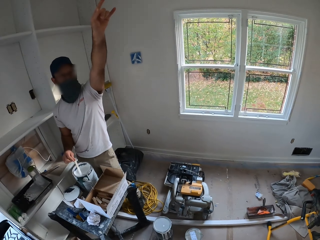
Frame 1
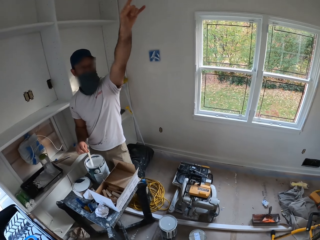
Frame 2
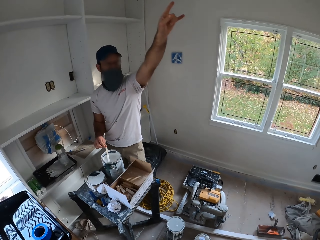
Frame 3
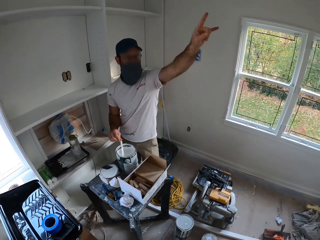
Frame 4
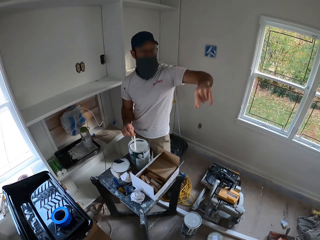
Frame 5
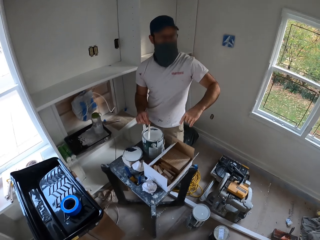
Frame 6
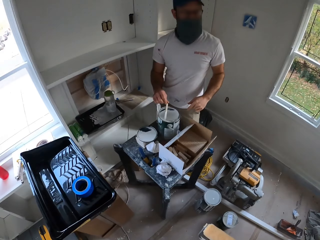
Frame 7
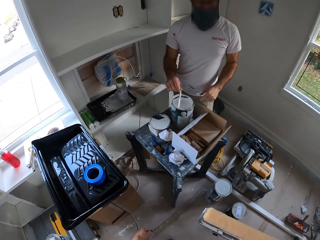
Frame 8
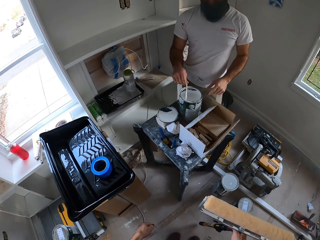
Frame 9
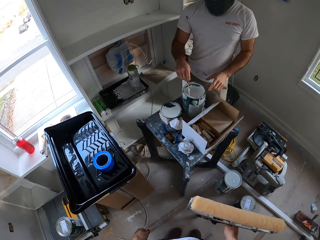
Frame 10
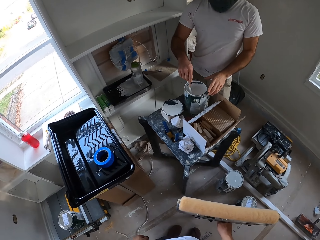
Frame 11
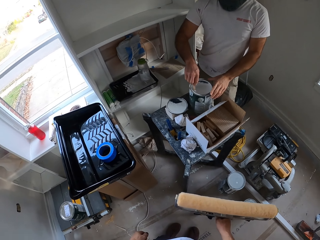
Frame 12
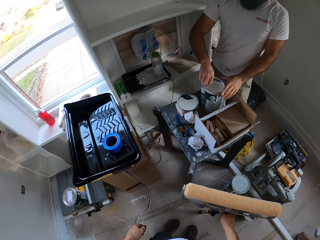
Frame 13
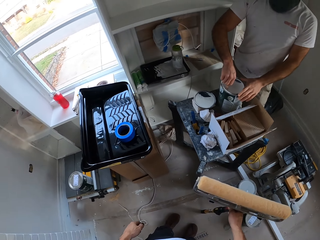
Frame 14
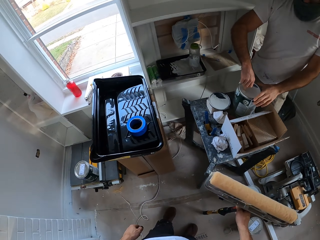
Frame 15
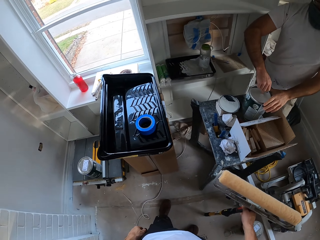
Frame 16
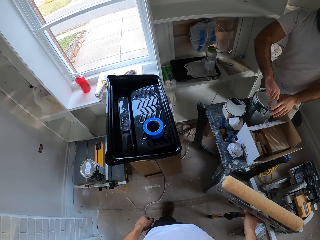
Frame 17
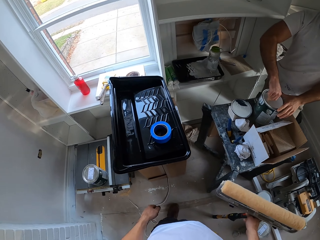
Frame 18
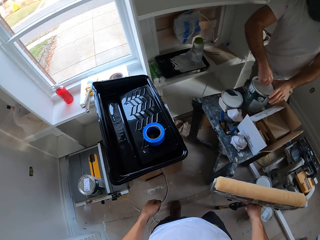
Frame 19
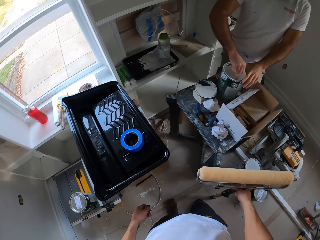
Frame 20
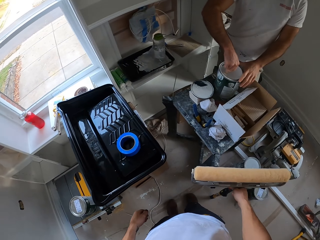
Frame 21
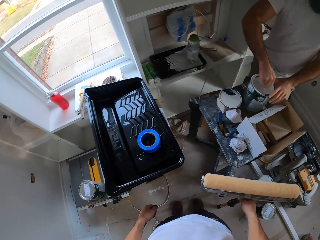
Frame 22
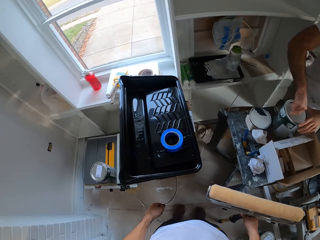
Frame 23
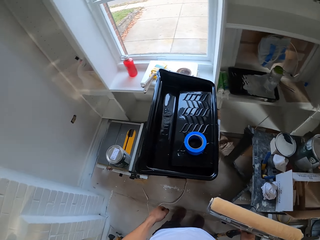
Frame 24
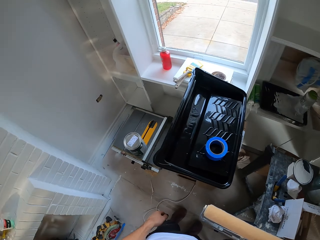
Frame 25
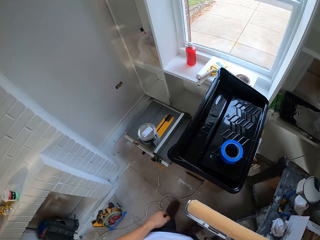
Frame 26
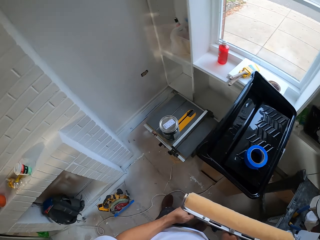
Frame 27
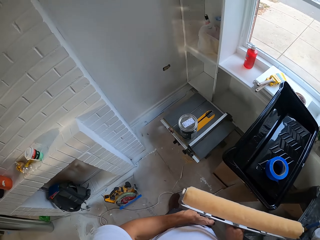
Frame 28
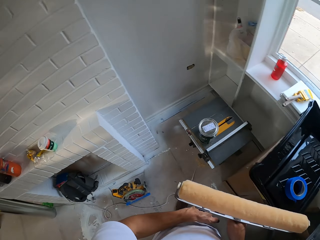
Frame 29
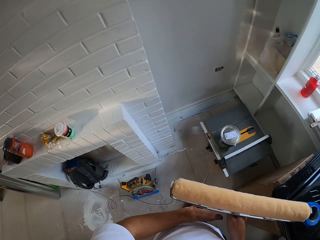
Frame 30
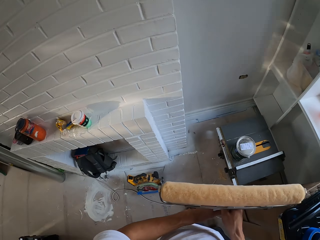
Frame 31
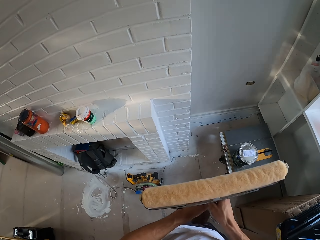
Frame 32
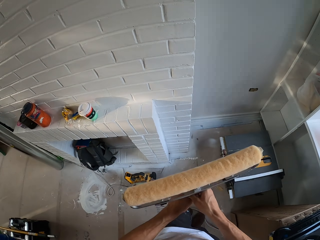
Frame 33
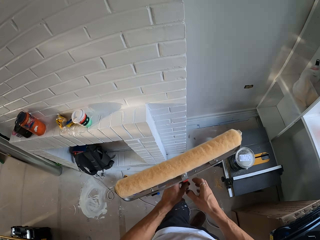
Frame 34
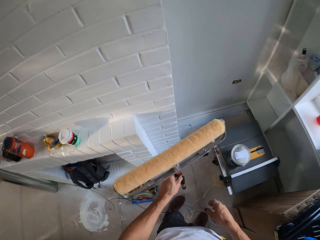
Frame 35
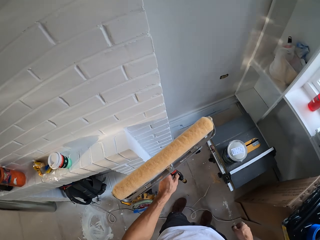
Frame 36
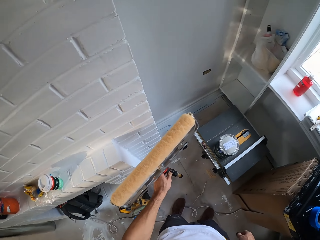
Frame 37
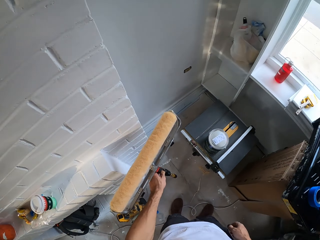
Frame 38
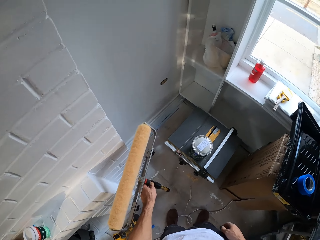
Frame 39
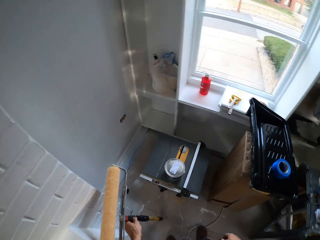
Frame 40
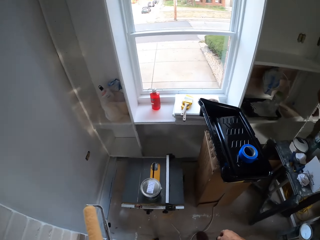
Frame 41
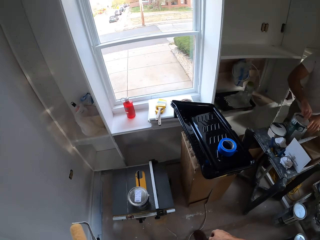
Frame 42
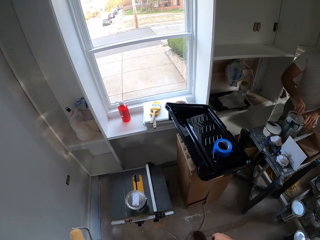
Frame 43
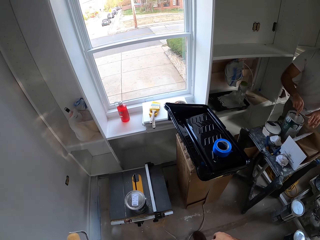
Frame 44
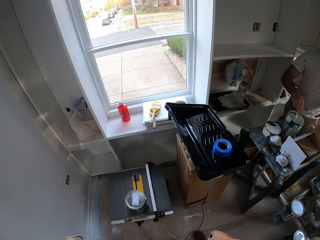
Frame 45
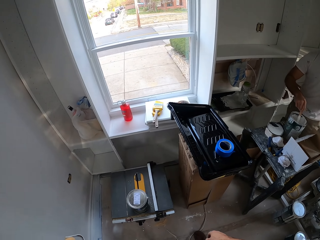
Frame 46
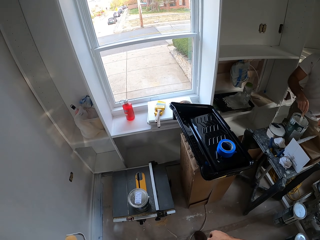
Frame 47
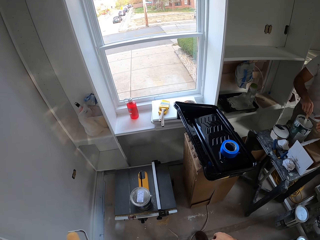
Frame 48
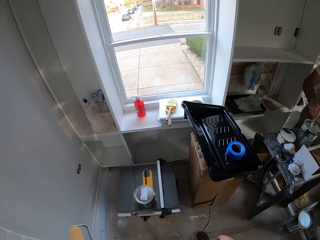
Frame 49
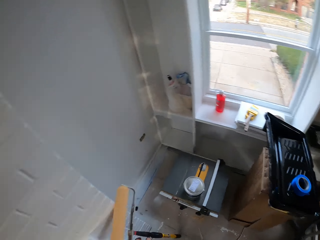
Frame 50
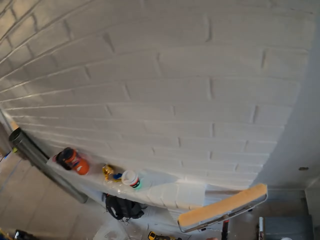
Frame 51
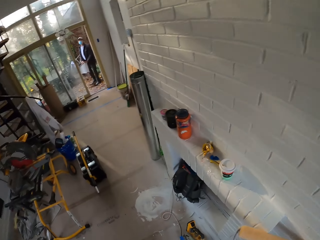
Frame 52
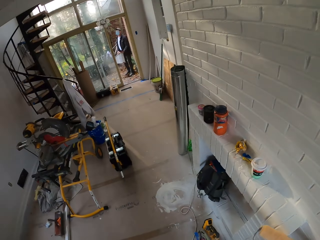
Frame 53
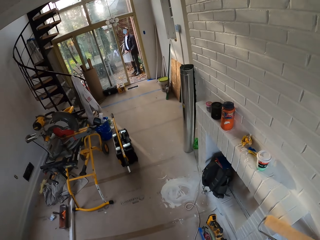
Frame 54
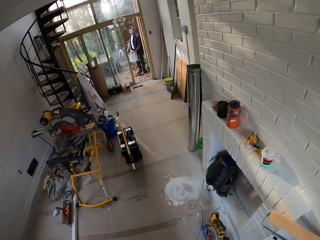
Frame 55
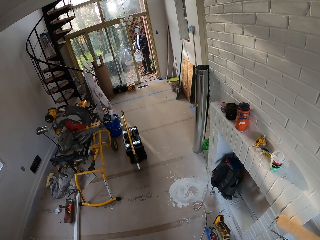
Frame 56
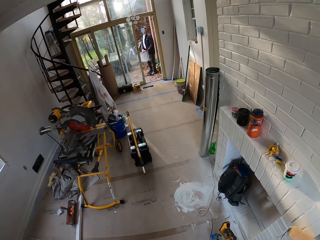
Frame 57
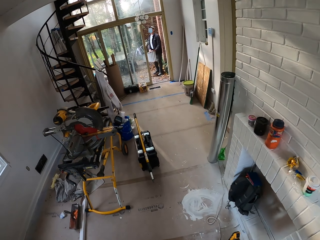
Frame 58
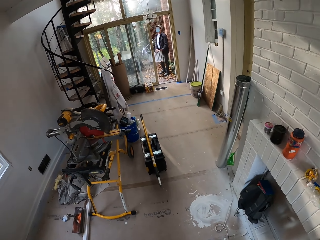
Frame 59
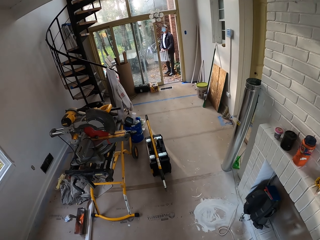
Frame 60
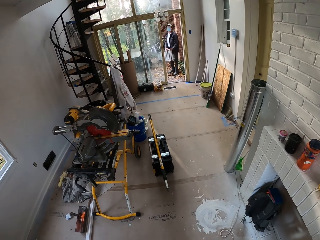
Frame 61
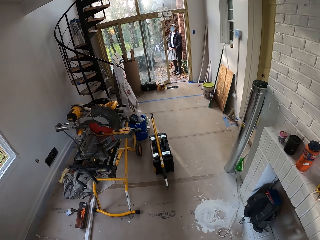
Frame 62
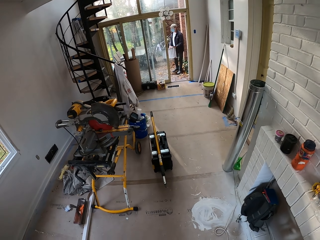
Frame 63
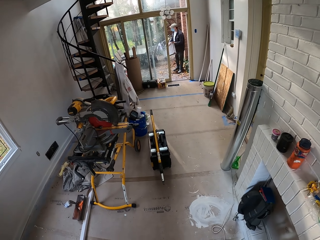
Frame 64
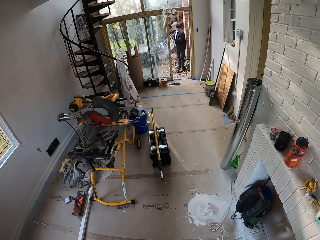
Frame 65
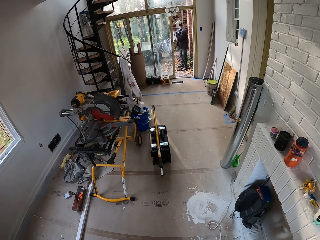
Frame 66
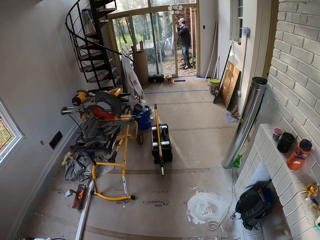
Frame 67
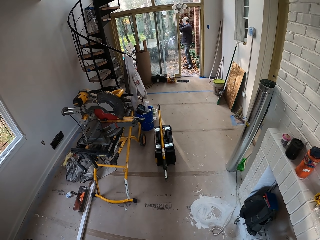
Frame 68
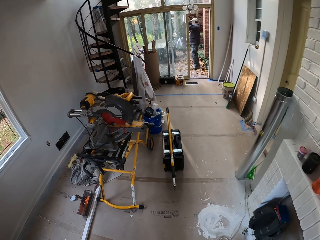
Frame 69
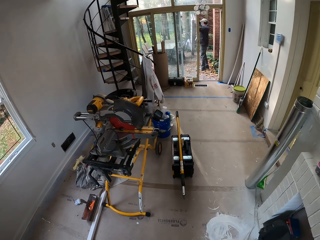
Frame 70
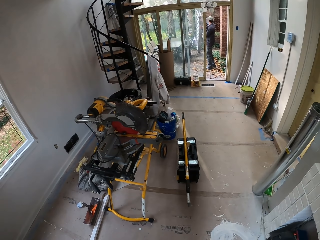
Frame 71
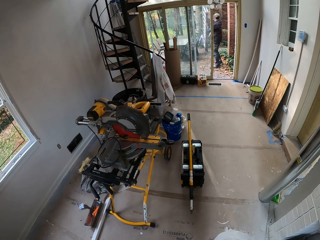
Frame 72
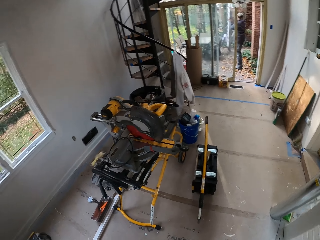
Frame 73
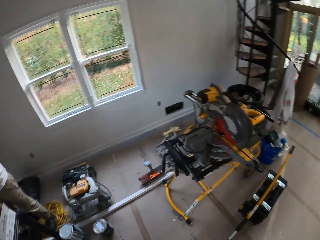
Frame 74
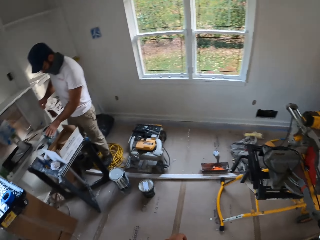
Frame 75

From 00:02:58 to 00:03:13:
The camera wearer converses with a man. The man mixes the paint. The camera wearer looks around the house. They place the paint roller on the wall. They look around the house. The man mixes the paint. The camera wearer looks around the house. Another man stands outside and holds a ladder. The camera wearer looks around the house.

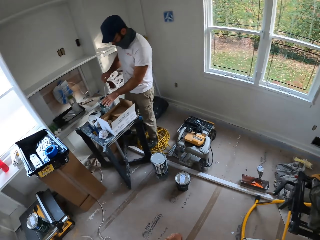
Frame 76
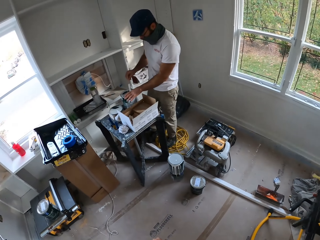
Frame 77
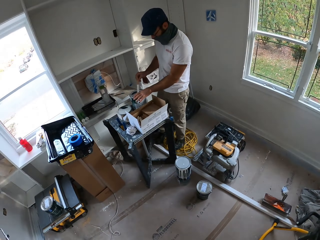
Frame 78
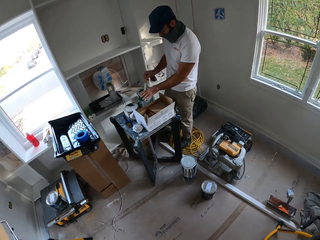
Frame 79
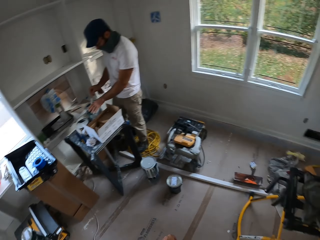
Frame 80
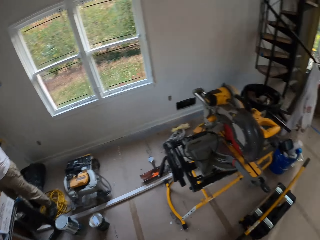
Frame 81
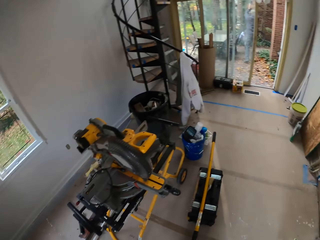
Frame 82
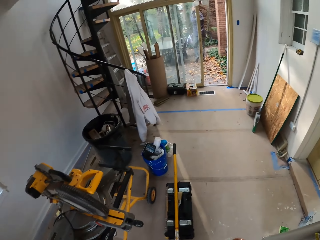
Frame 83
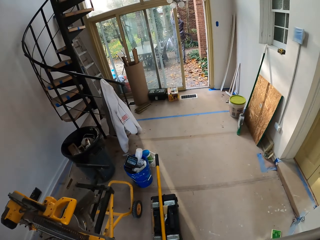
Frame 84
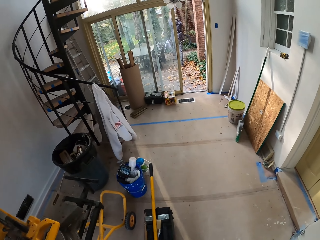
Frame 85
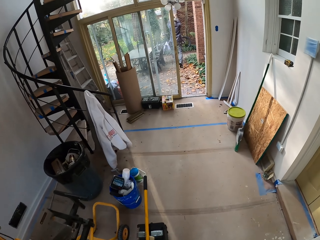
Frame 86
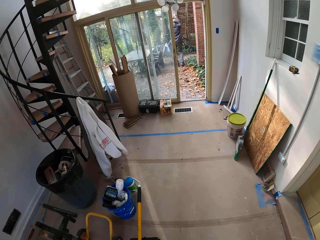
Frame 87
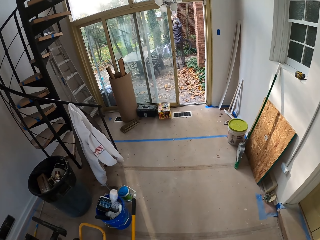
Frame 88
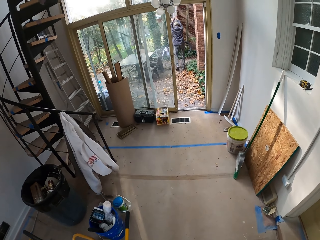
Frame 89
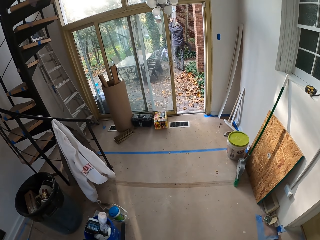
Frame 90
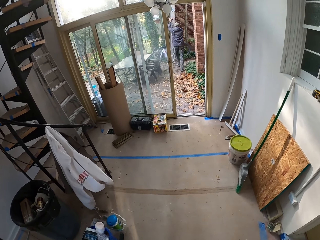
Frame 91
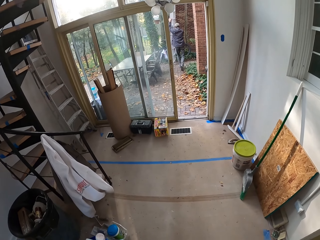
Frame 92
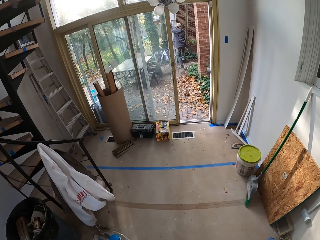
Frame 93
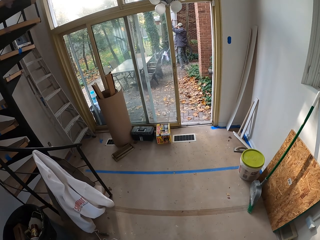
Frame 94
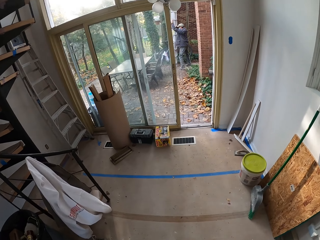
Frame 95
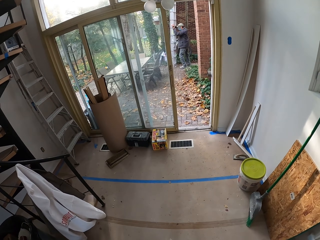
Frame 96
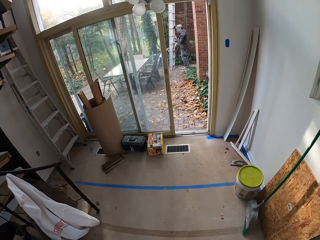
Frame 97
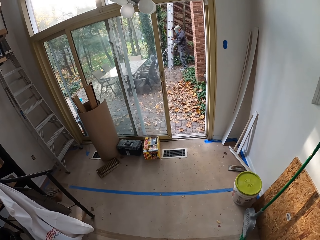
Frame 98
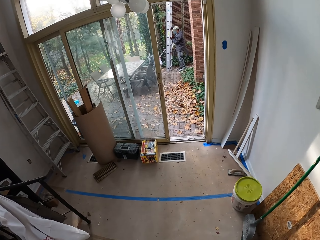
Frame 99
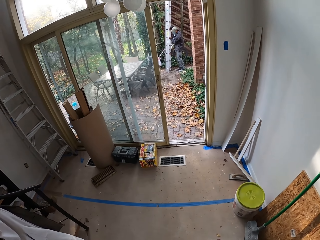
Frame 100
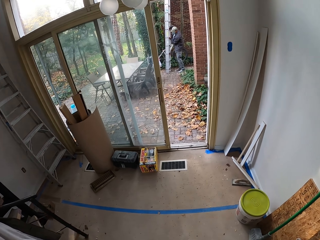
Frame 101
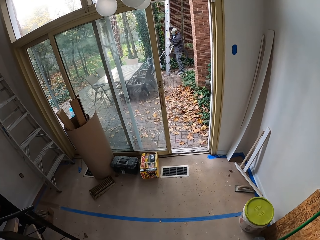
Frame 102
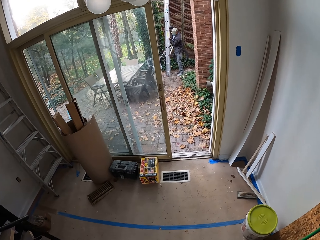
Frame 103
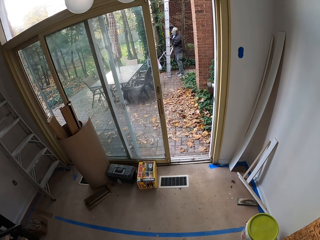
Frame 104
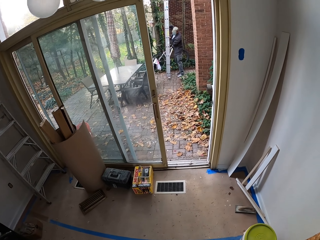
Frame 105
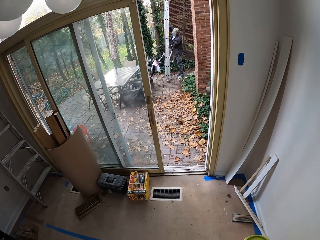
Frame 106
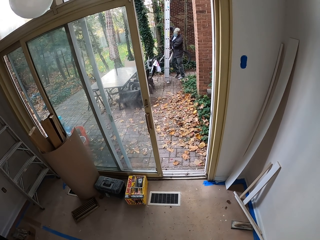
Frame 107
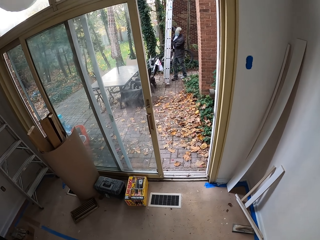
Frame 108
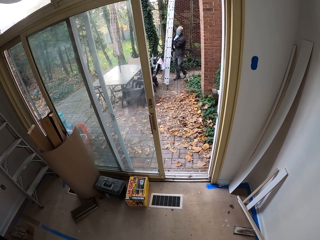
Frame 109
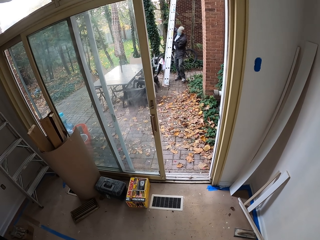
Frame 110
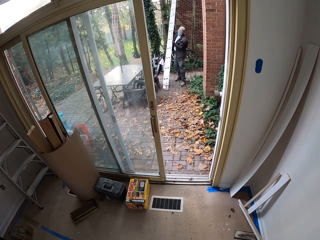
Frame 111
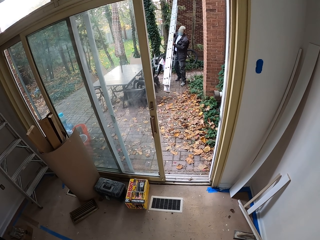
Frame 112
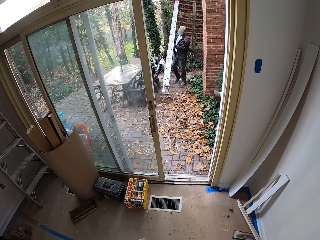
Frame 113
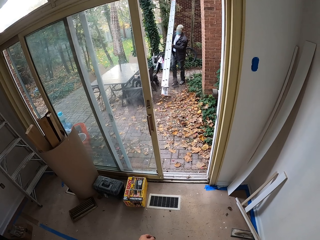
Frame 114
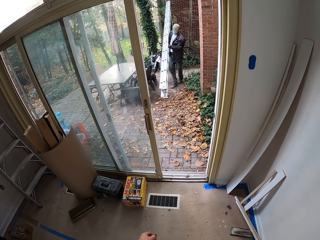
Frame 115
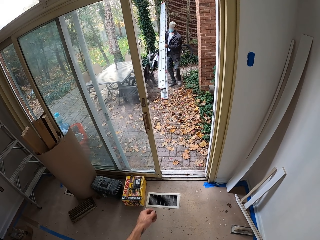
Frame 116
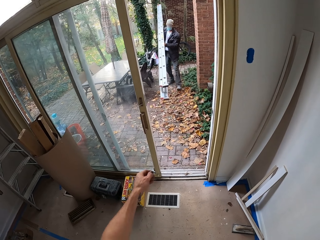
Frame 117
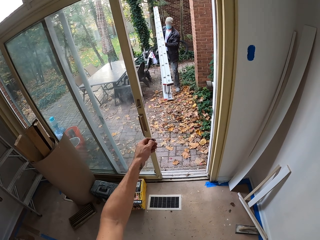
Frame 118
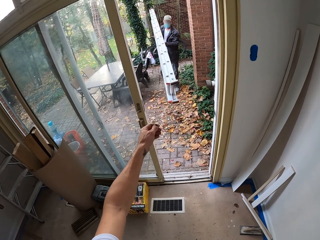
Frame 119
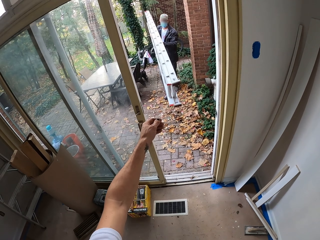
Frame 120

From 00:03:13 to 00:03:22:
A man mixes the paint. The camera wearer looks around the house and walks around the house. Another man holds a ladder.
